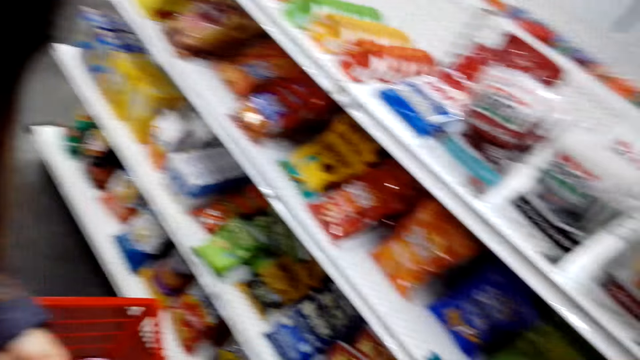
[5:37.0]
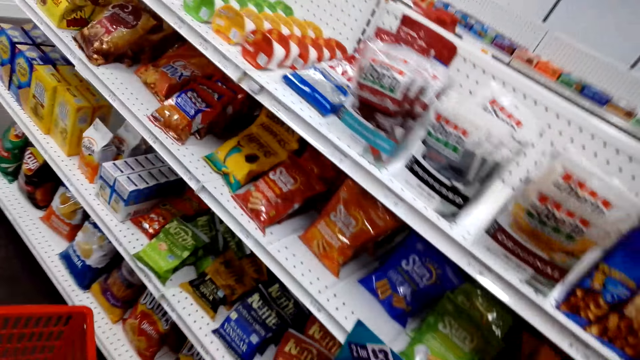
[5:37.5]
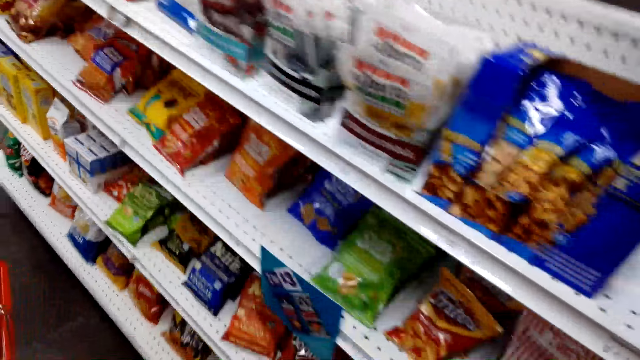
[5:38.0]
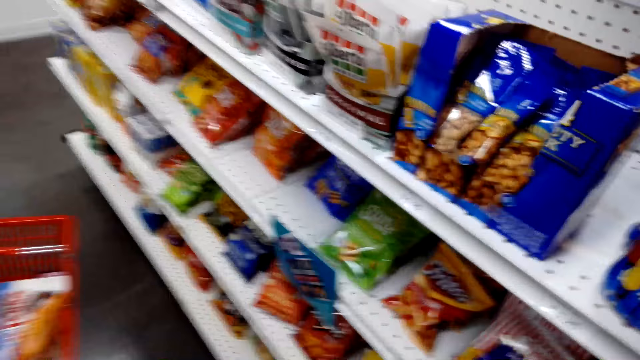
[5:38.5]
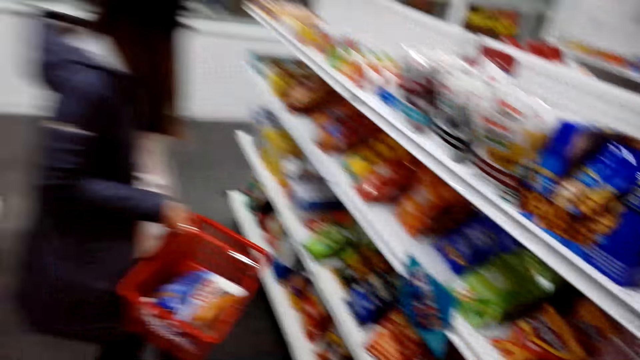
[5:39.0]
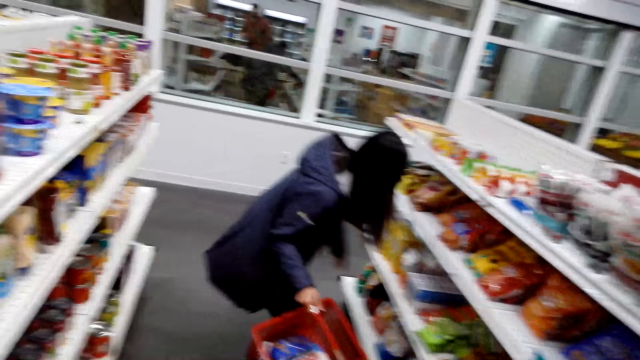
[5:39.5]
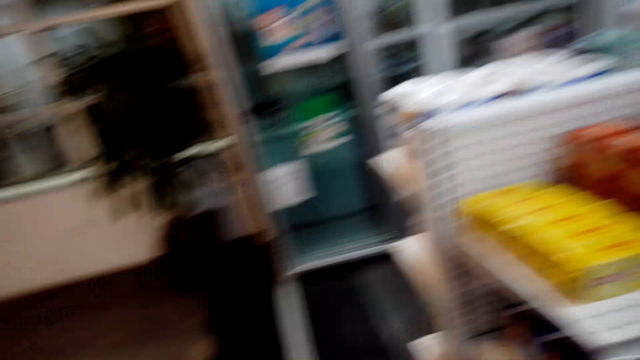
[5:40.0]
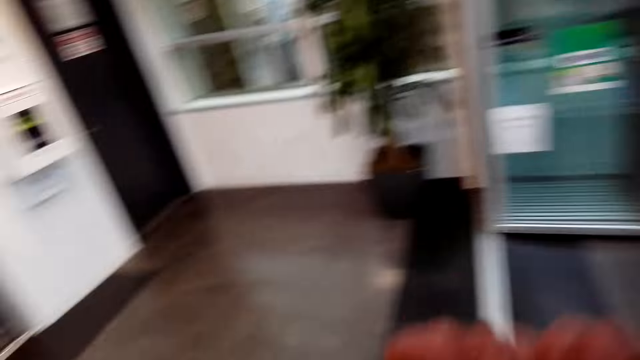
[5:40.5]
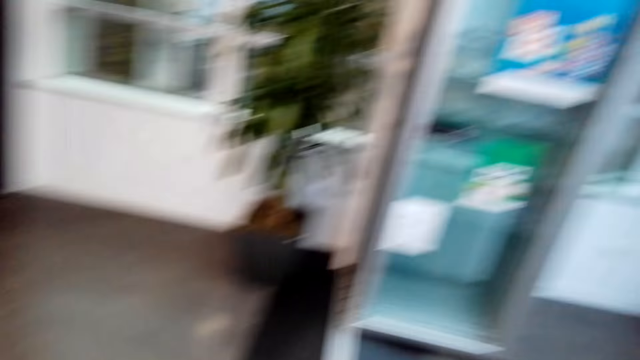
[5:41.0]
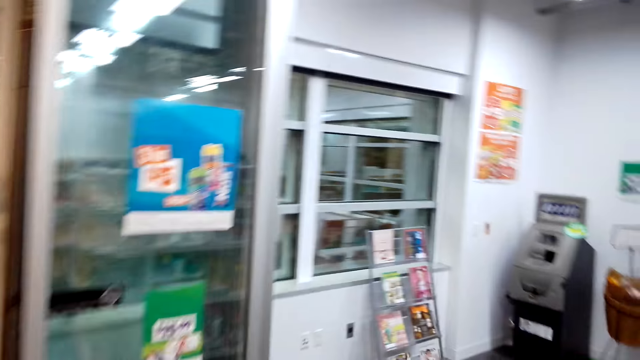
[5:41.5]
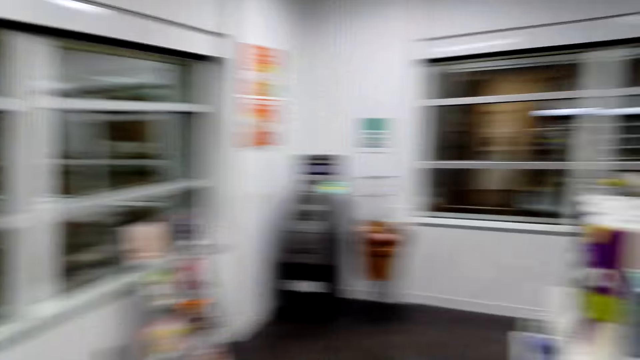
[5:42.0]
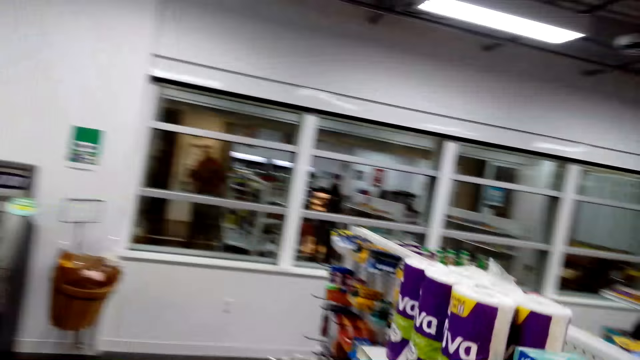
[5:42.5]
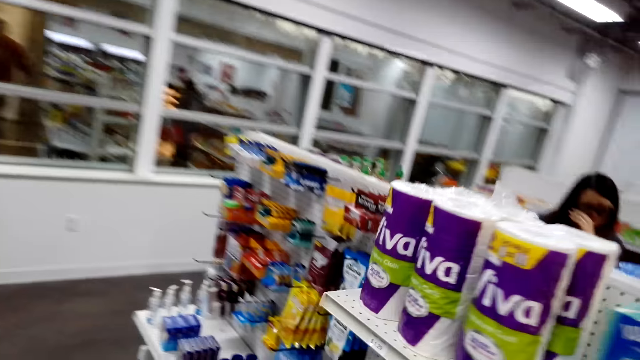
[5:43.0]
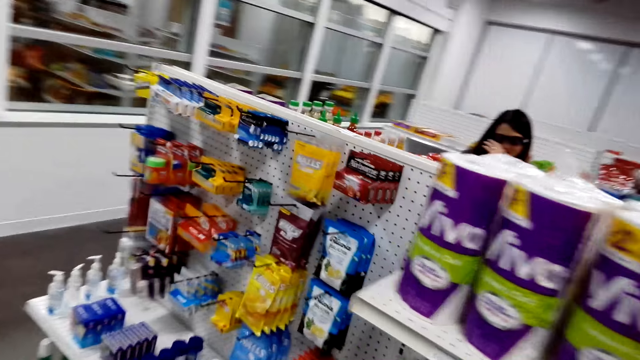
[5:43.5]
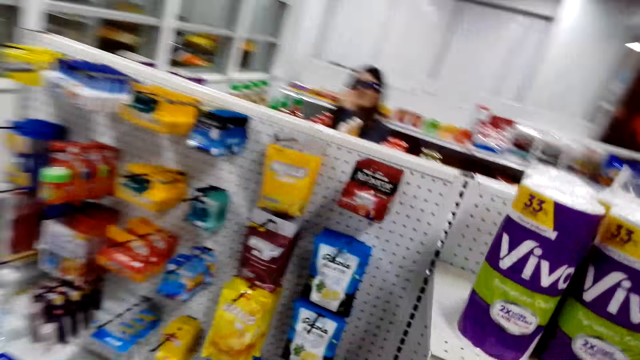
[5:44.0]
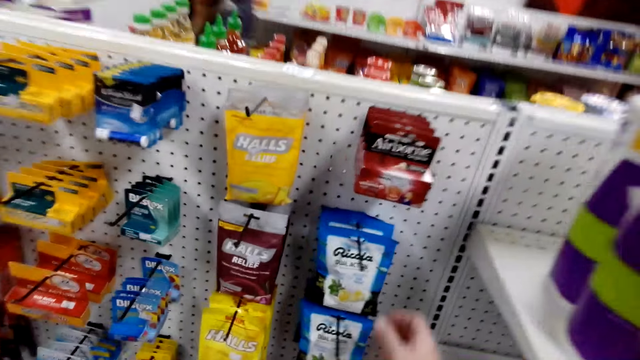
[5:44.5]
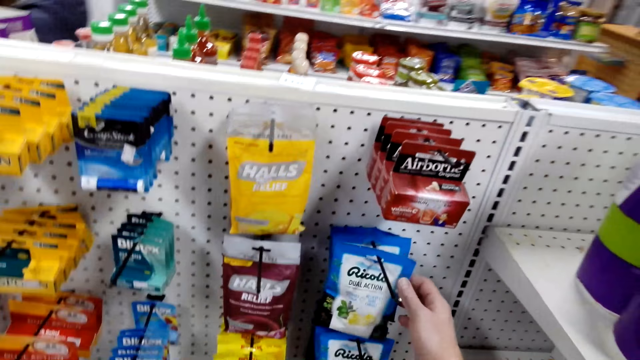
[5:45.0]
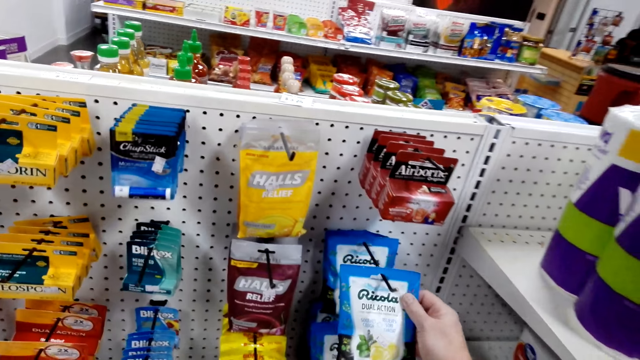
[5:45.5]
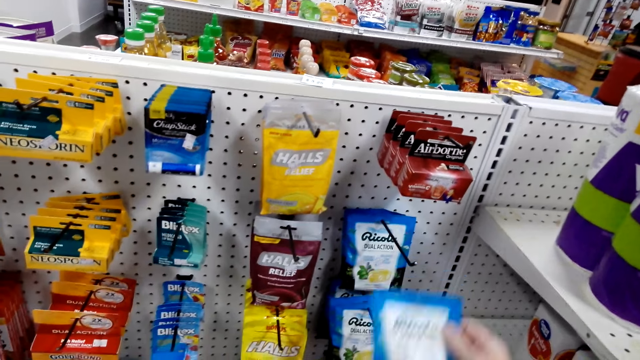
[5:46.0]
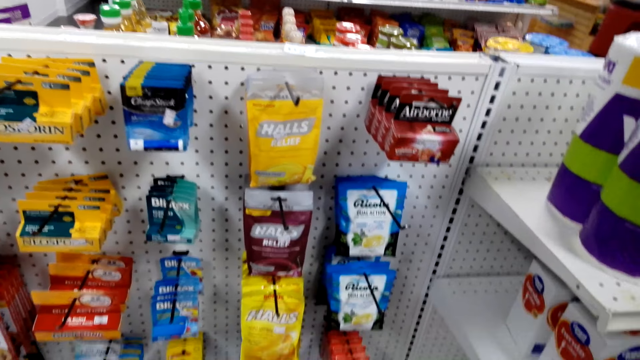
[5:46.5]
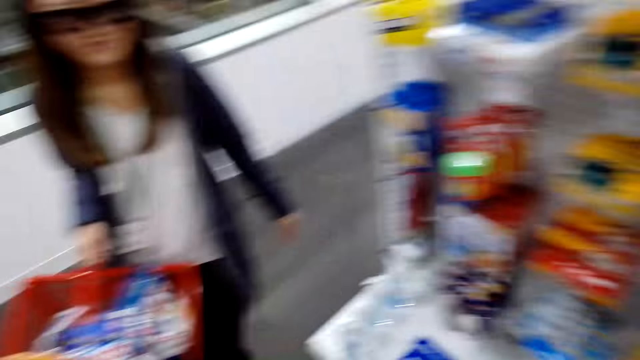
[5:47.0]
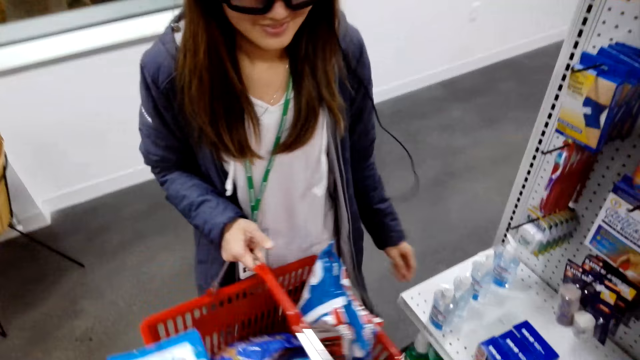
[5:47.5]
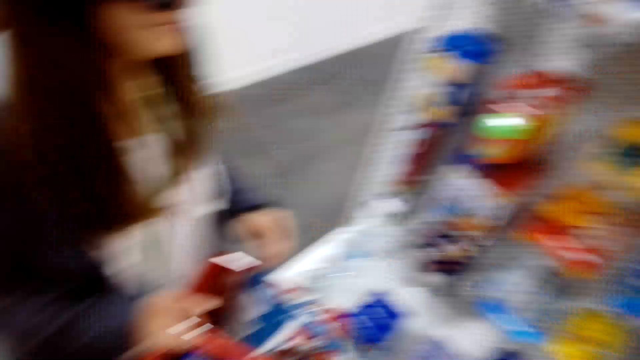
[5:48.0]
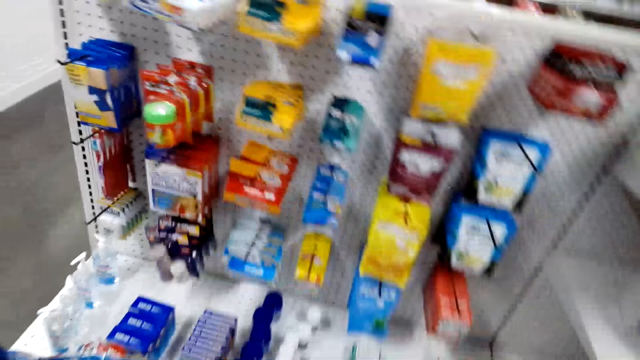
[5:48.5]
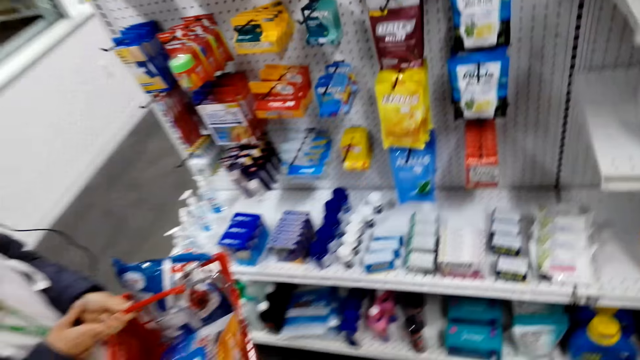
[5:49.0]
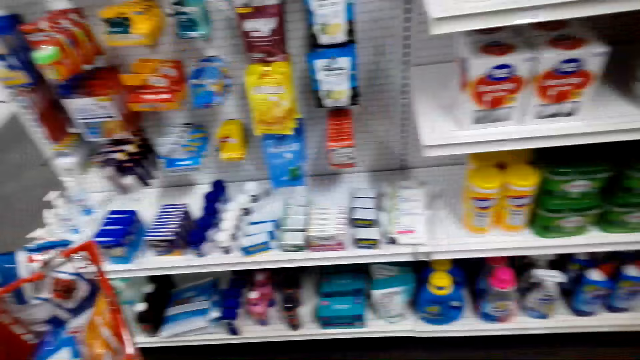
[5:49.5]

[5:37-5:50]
The lady holds the basket with both hands. She bends towards the shelves. The camera wearer coughs. They speak to the lady. The lady rubs her face and lets go of her face. The camera wearer picks up a packet of cough drops from the shelf. They touch something on the shelf. The lady walks to the camera wearer. The camera wearer puts the packet of cough drops in the basket.

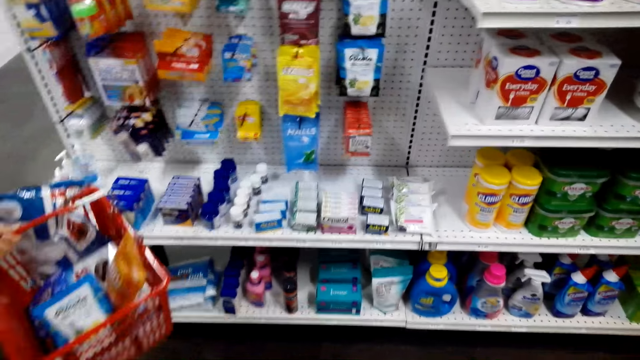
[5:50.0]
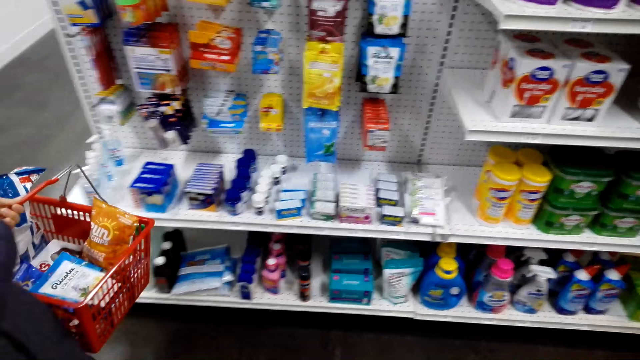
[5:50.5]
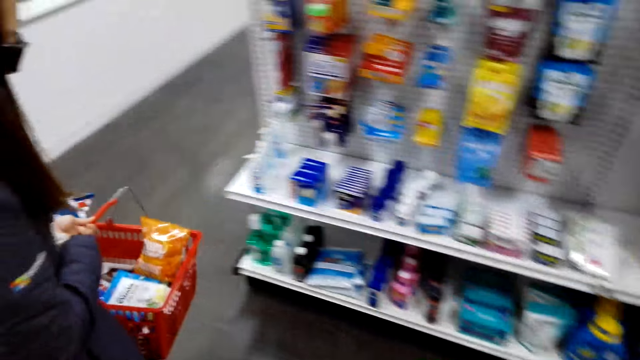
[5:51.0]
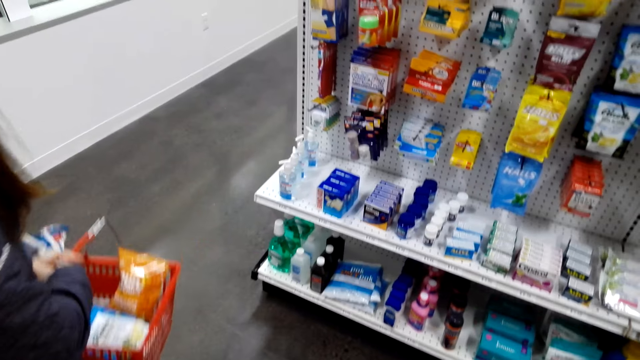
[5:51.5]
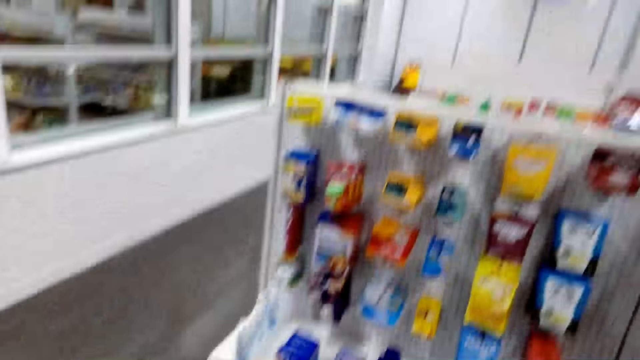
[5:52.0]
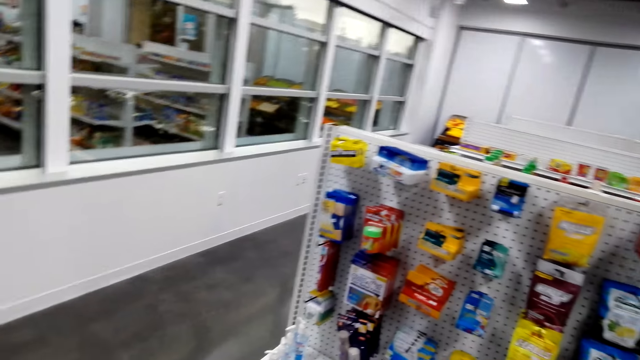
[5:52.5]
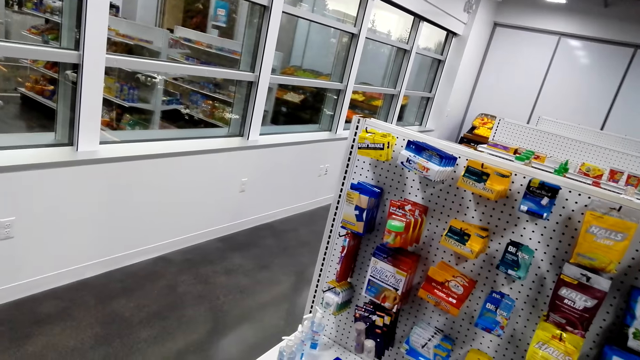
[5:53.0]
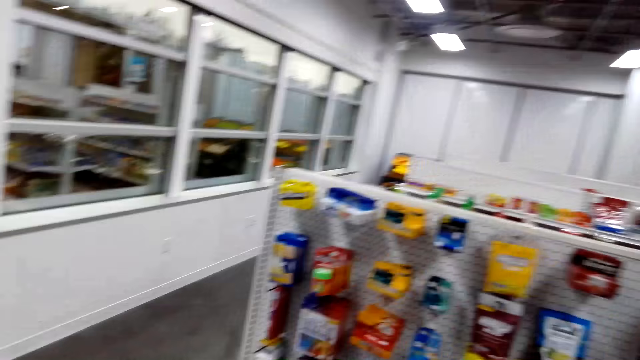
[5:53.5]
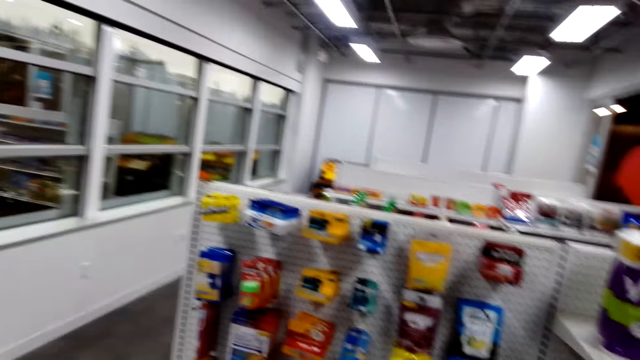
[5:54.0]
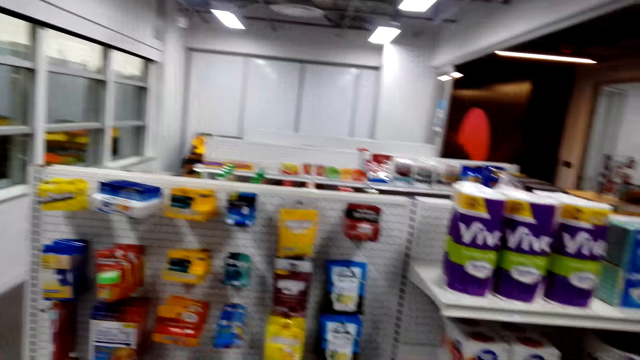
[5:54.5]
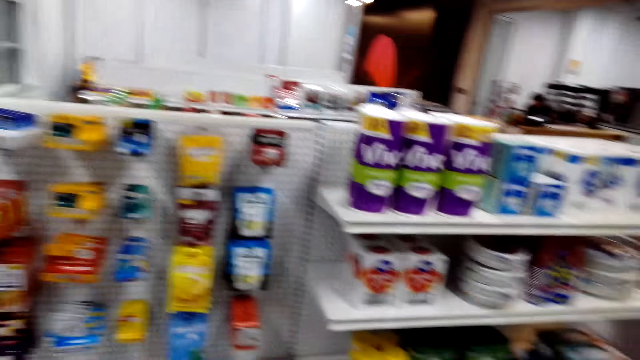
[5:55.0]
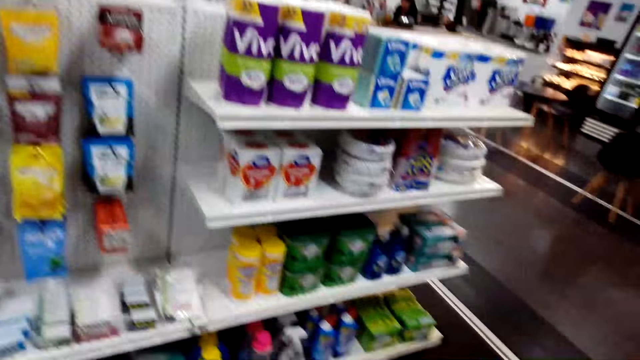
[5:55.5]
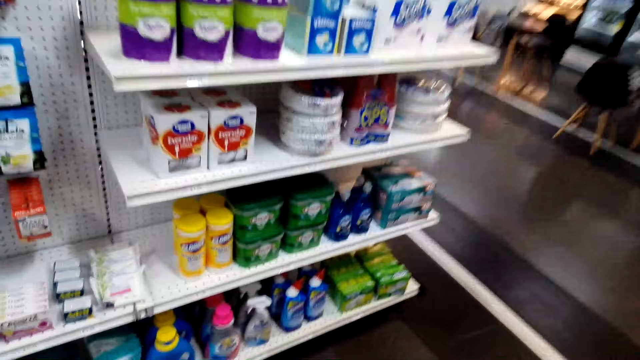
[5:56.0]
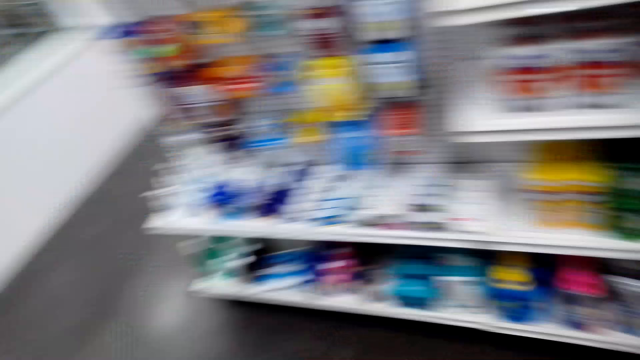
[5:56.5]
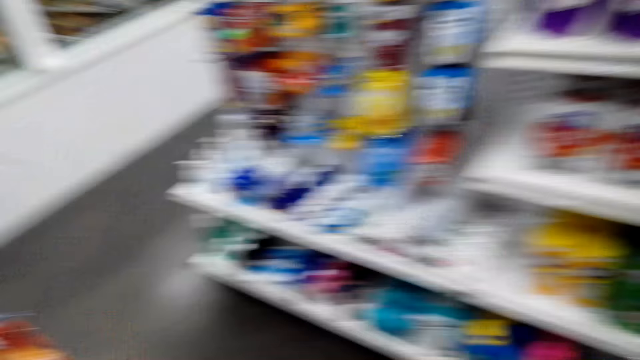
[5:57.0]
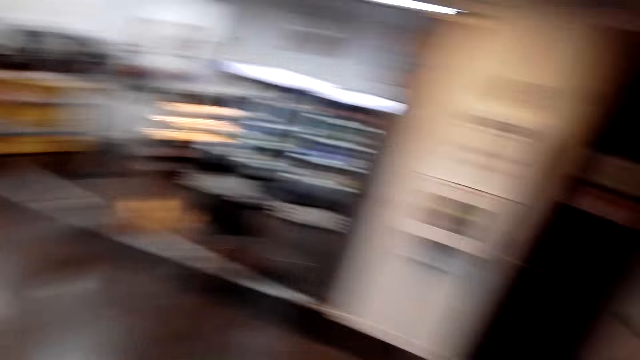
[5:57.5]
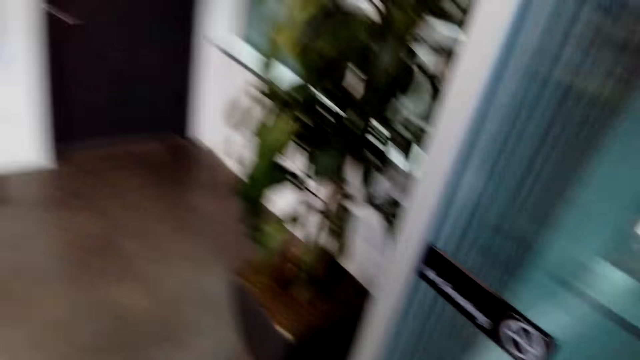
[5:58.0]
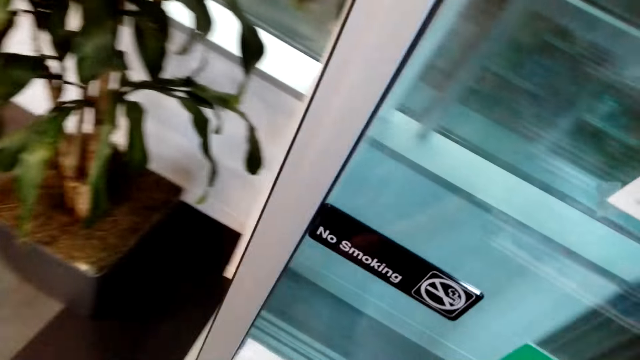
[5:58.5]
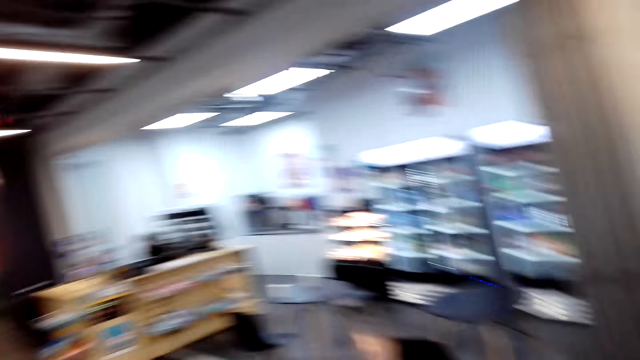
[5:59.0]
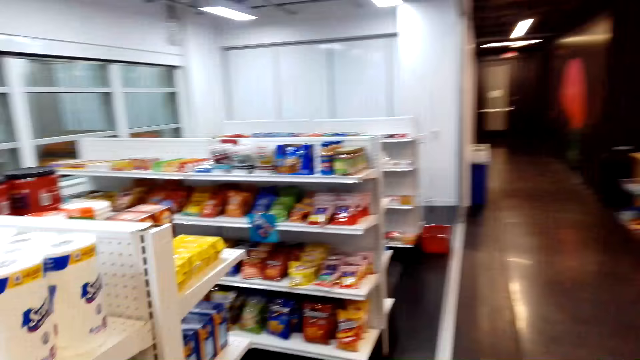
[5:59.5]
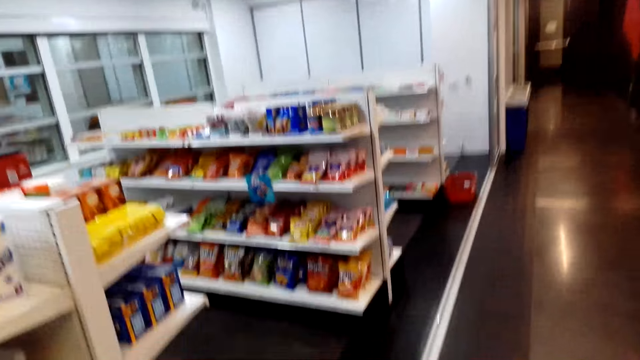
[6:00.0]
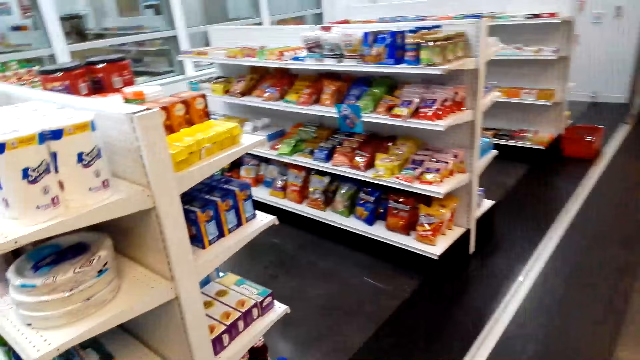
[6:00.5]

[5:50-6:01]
The lady stops. The camera wearer steps back. They look around. They move in the store.
